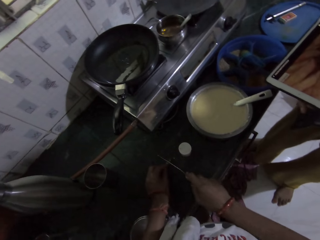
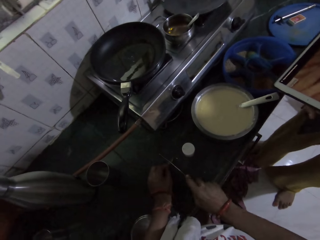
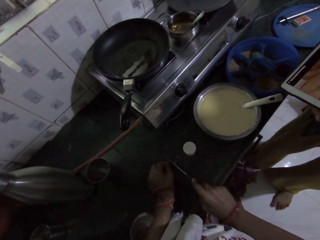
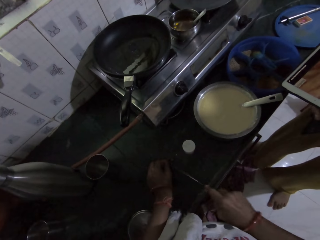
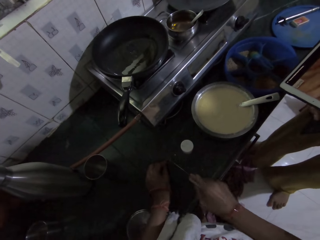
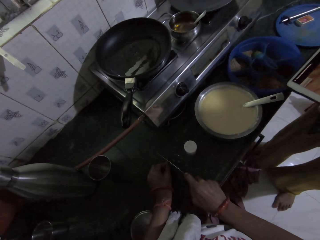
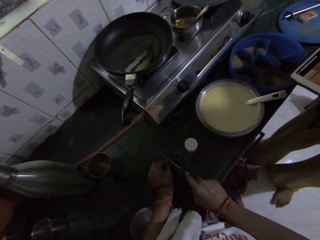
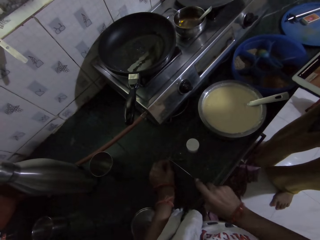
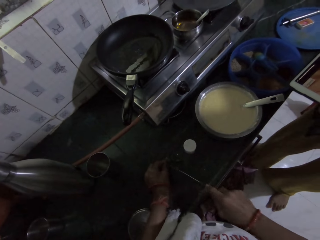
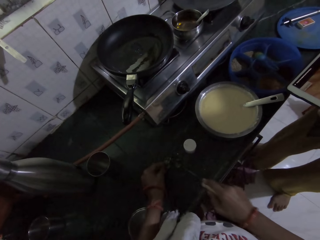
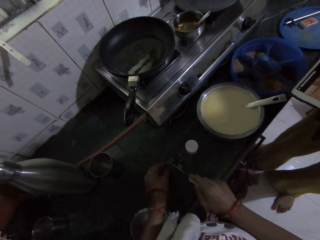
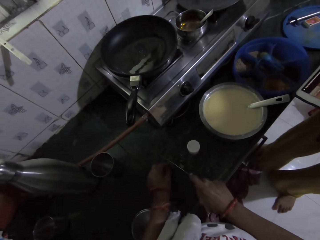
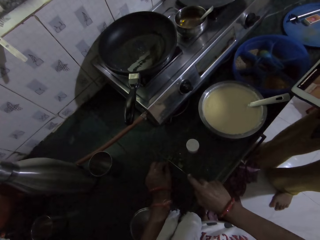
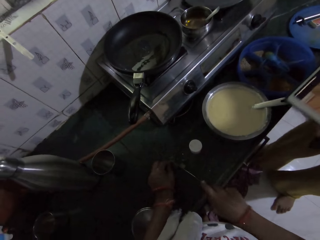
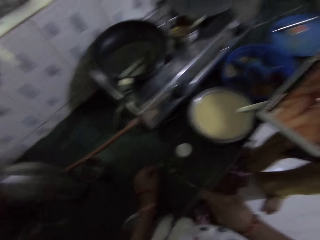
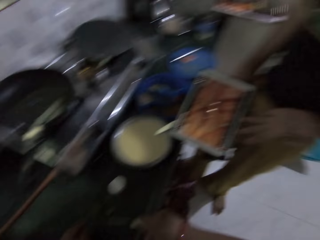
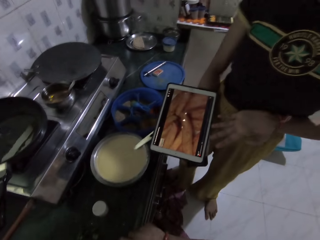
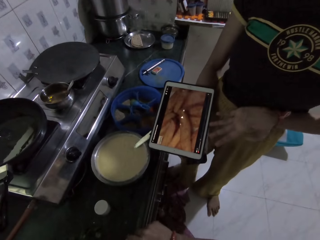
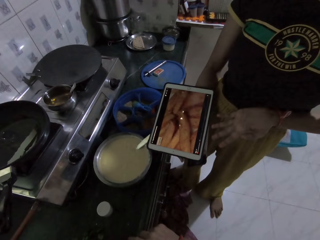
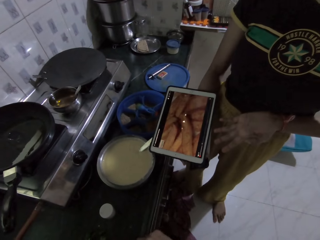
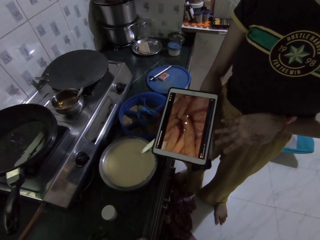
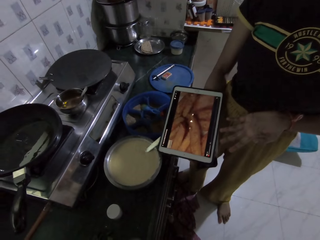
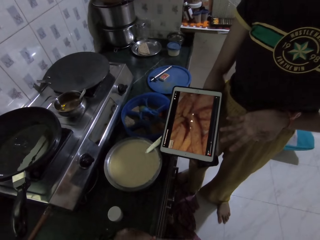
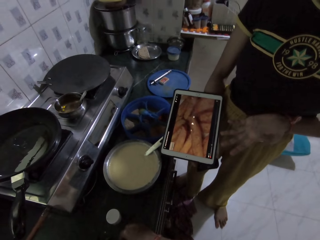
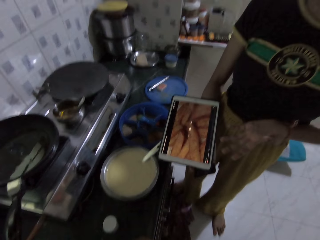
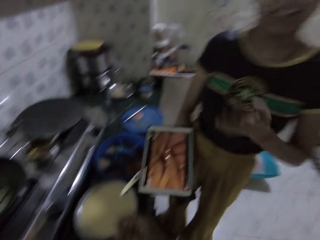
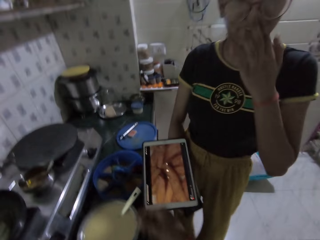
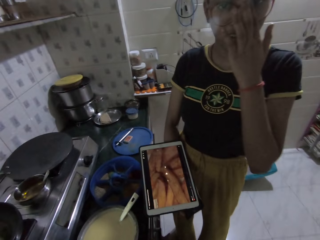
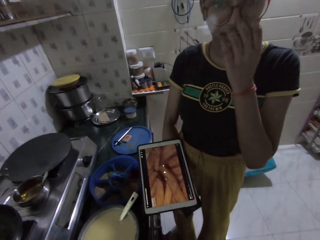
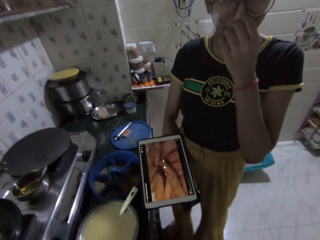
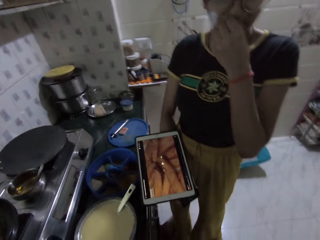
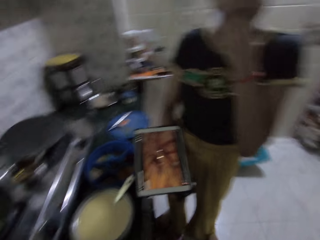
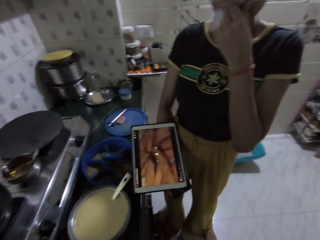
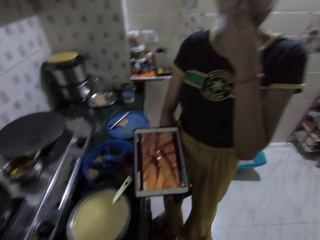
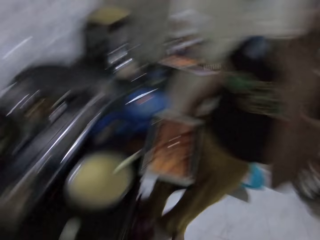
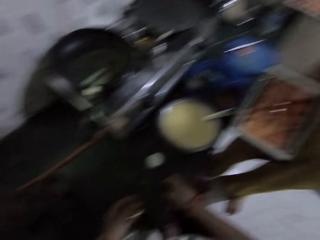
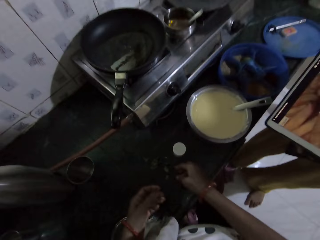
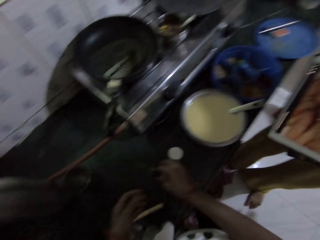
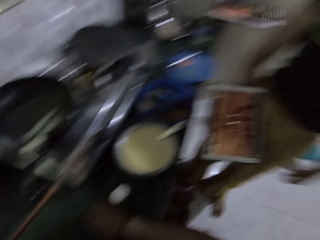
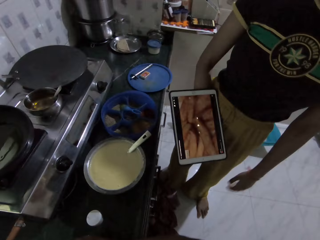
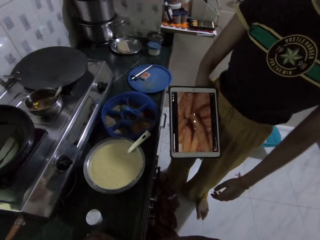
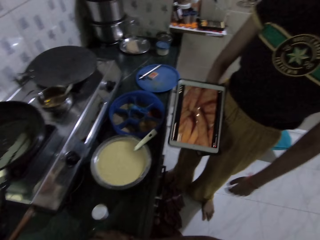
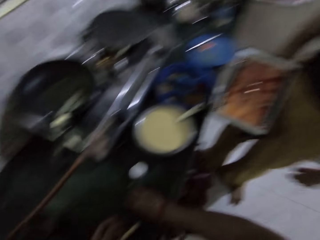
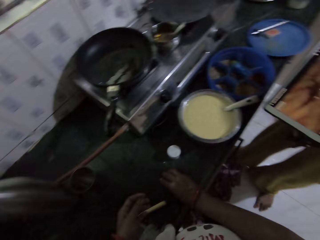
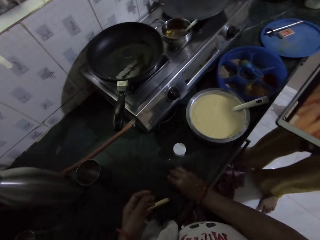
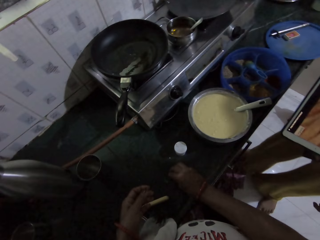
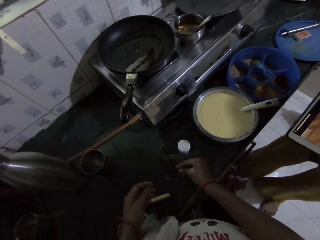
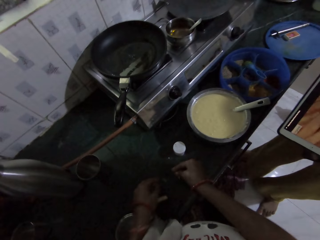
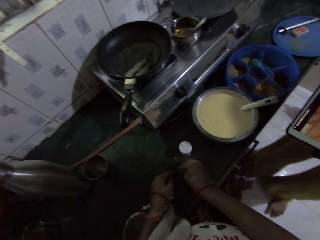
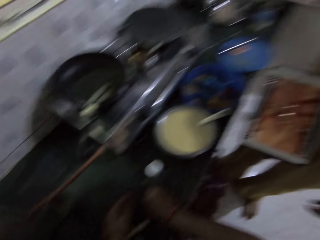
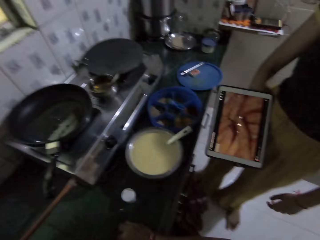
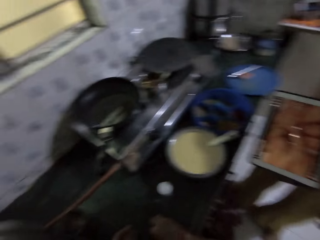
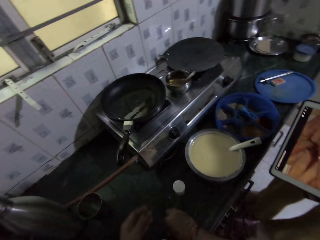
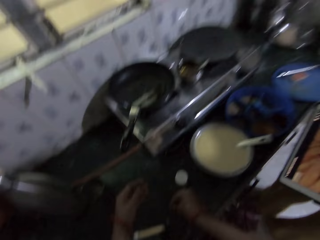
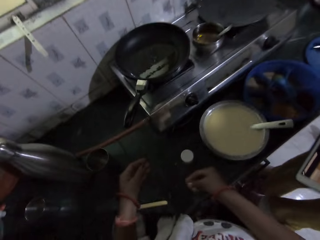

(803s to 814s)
The camera wearer looks at the tablet. She packs the leaves from the countertop with her right hand.

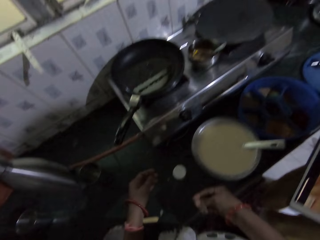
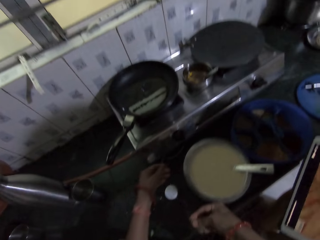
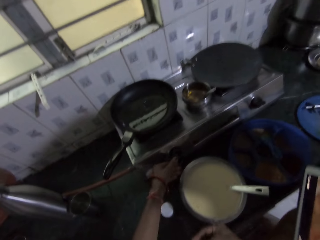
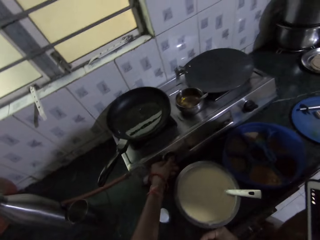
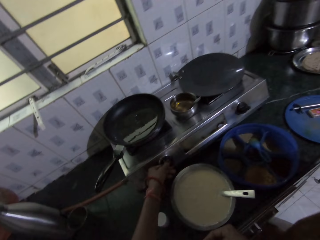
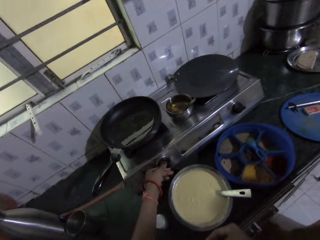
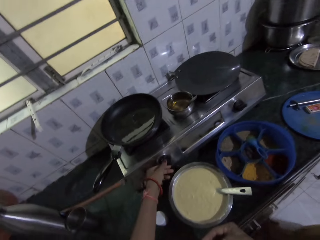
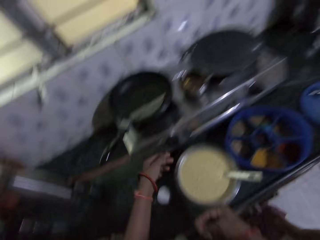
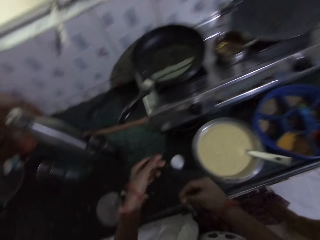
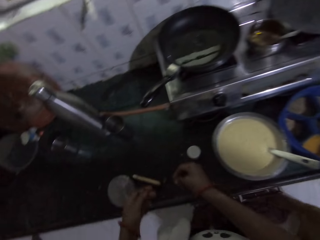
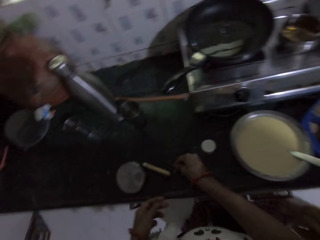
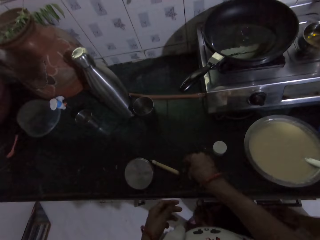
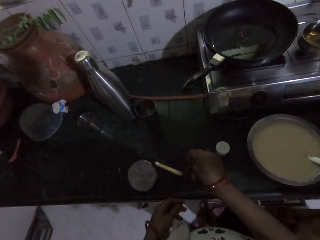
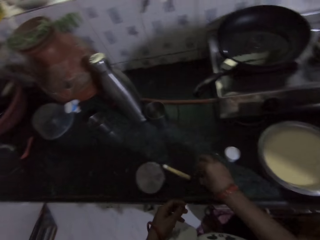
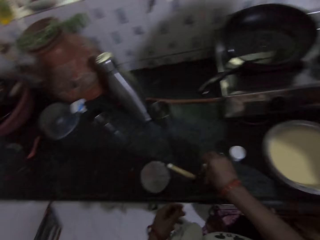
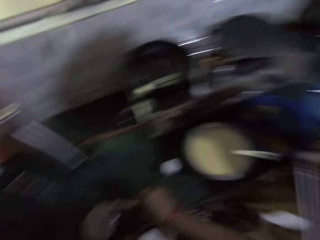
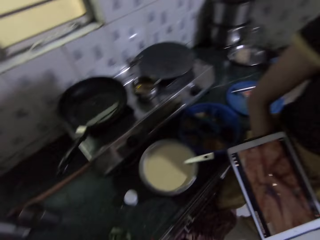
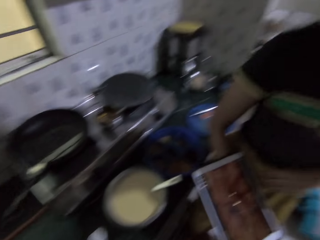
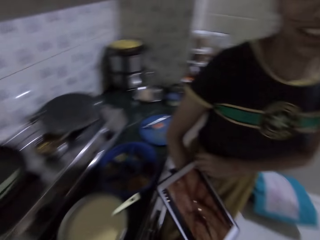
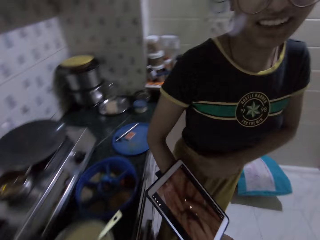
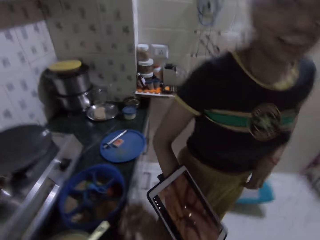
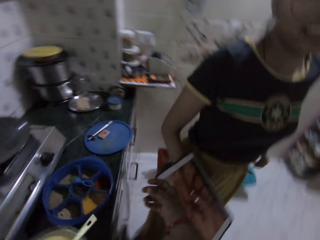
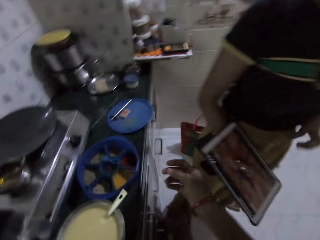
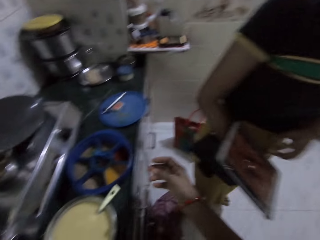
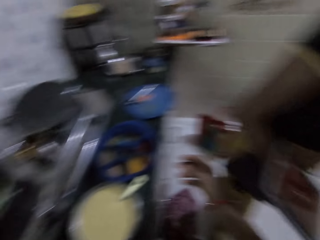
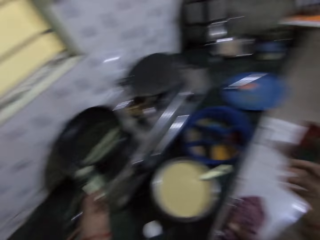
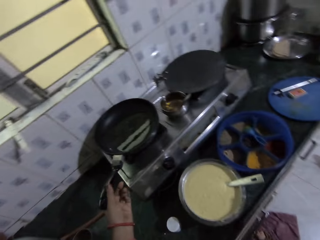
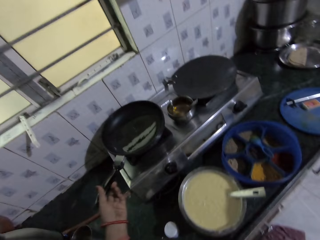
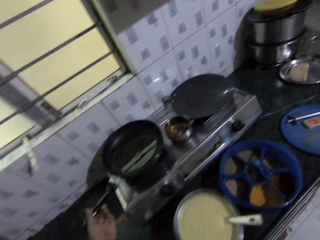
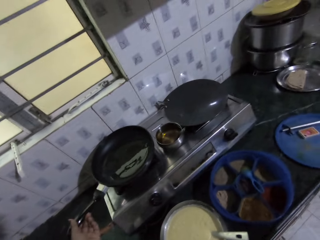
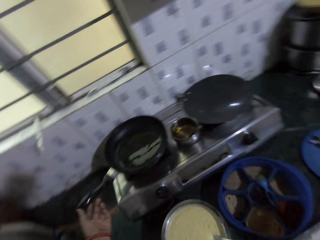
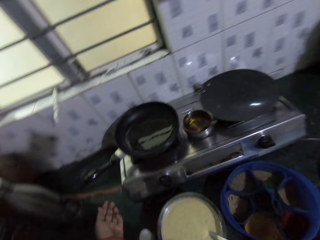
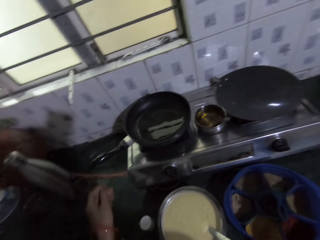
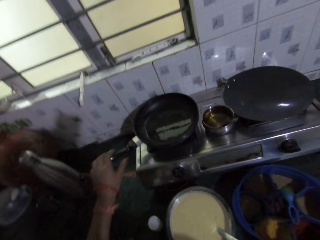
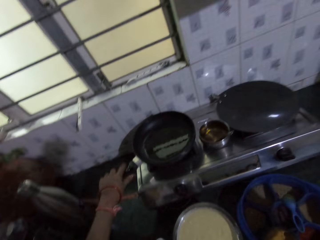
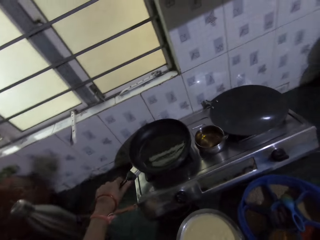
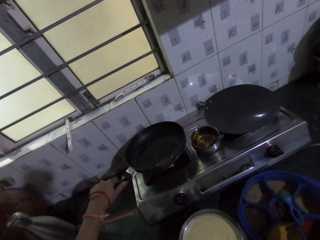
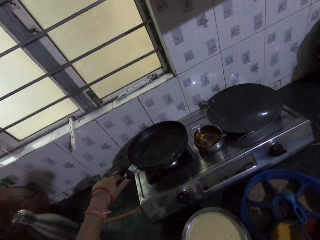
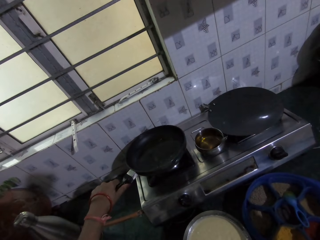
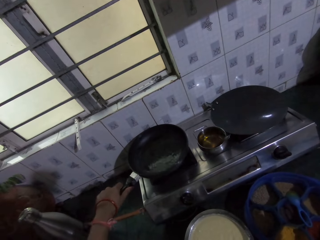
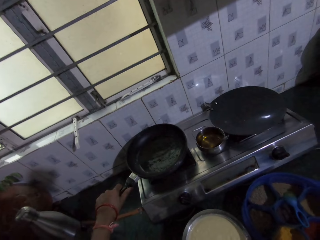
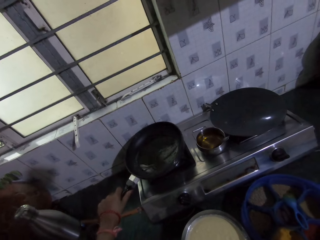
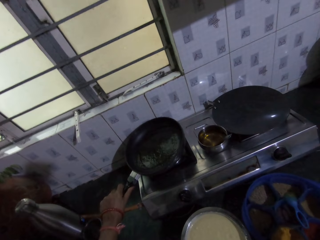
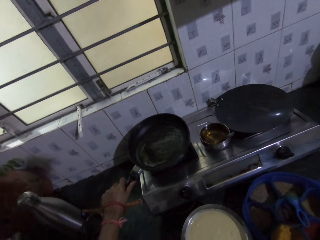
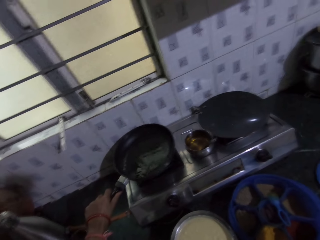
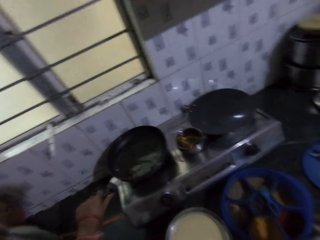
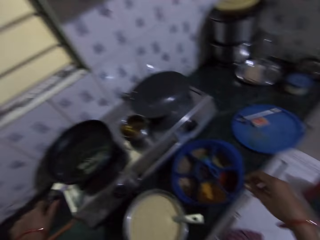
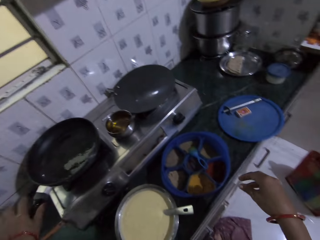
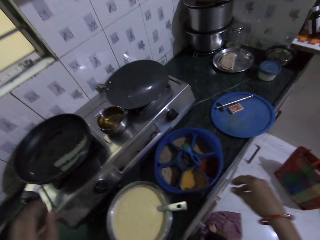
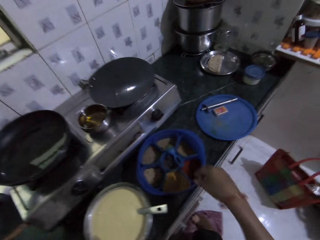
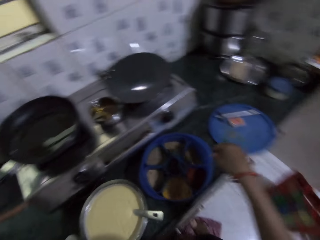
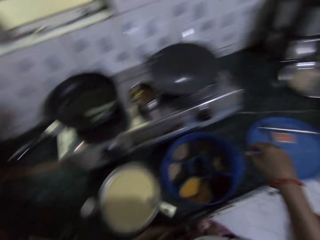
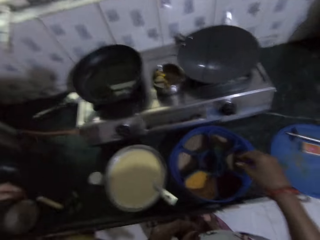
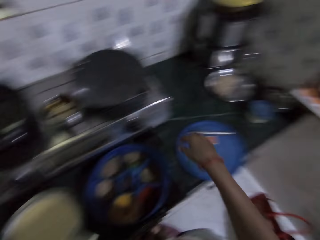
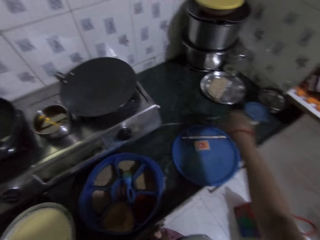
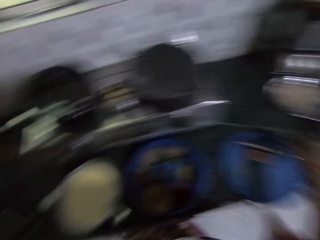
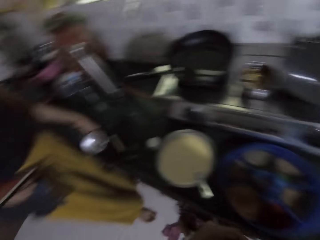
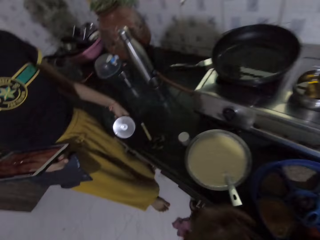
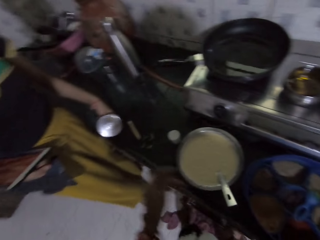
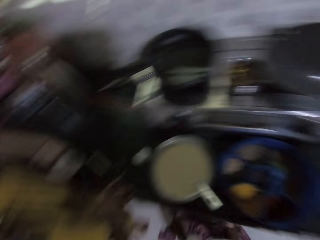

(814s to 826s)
The camera wearer adjusts the knob of the burner with her left hand. She holds the cooker and releases the cooker. She drops the leaves on the countertop with her right hand. She picks peppers from the countertop. She looks around. She holds the frying pan and releases the frying pan. She adjusts the frying pan on the burner with her left hand. She holds the frying pan and releases the frying pan.
